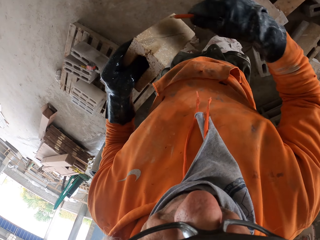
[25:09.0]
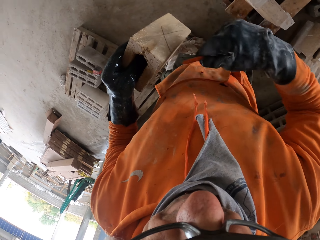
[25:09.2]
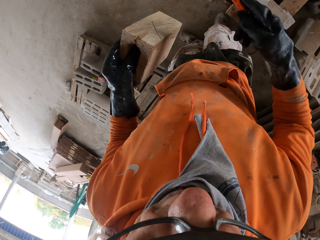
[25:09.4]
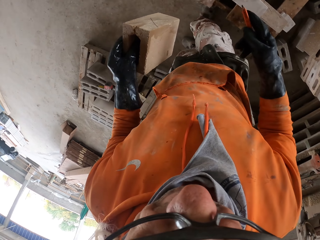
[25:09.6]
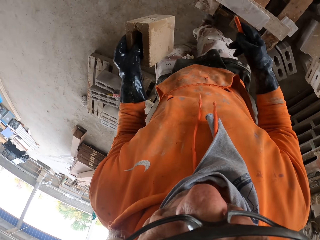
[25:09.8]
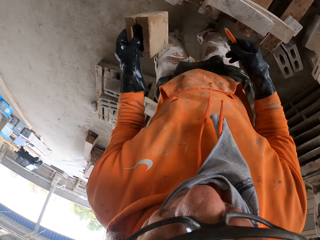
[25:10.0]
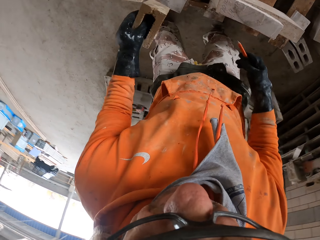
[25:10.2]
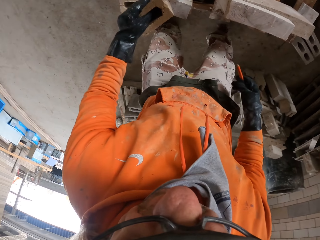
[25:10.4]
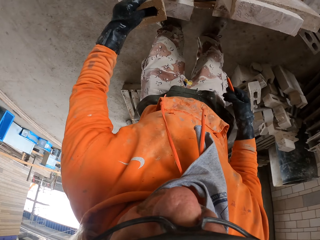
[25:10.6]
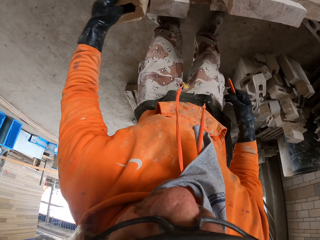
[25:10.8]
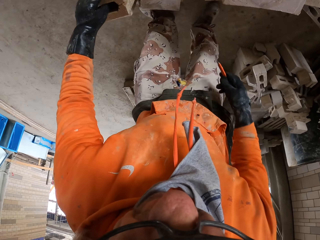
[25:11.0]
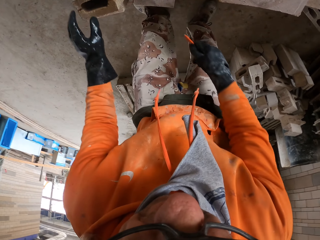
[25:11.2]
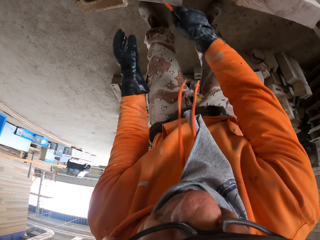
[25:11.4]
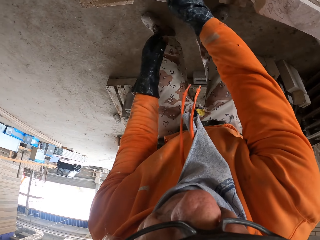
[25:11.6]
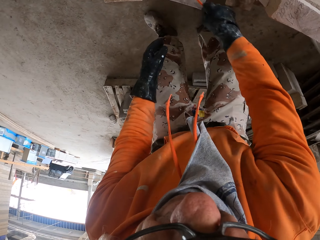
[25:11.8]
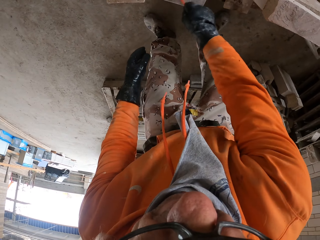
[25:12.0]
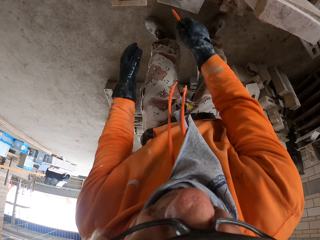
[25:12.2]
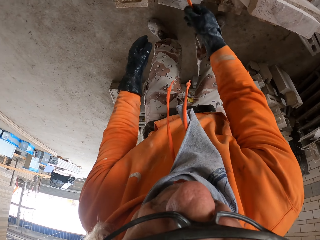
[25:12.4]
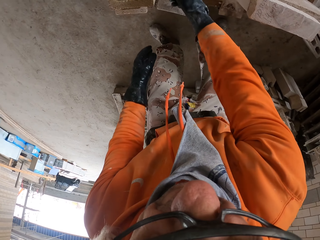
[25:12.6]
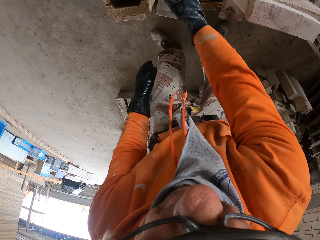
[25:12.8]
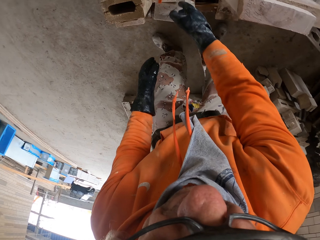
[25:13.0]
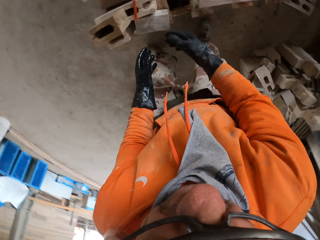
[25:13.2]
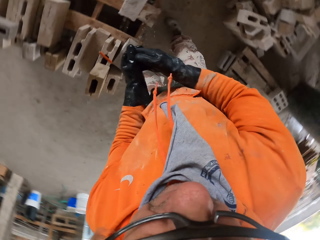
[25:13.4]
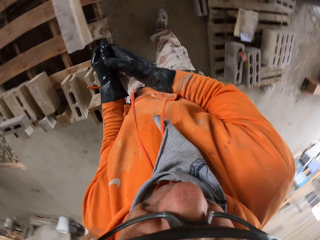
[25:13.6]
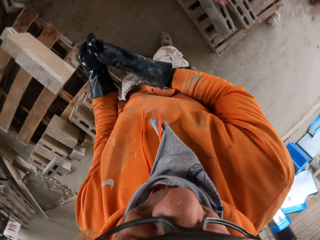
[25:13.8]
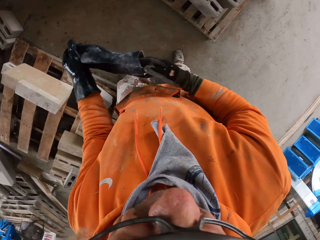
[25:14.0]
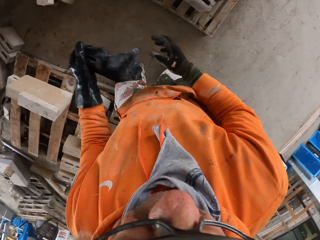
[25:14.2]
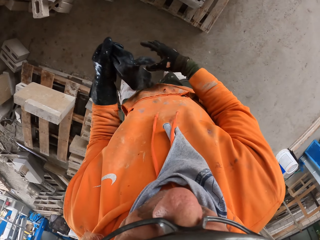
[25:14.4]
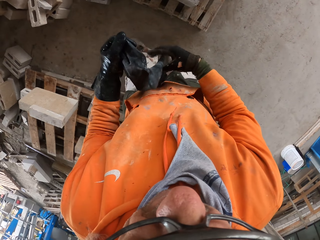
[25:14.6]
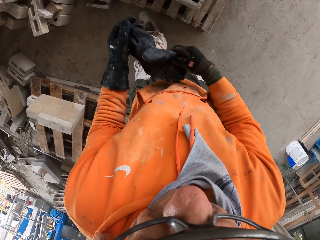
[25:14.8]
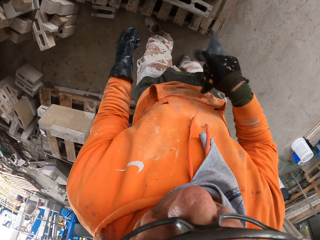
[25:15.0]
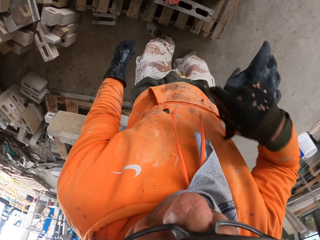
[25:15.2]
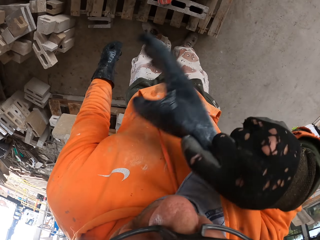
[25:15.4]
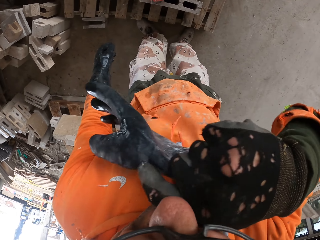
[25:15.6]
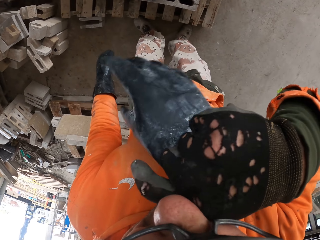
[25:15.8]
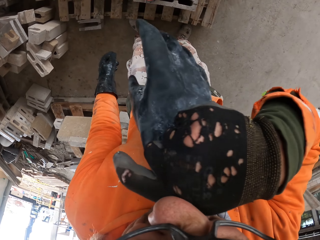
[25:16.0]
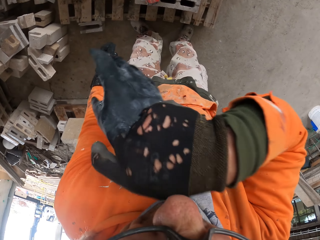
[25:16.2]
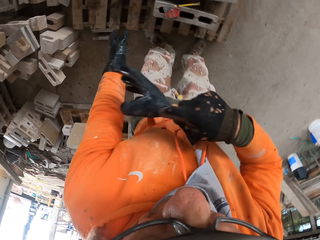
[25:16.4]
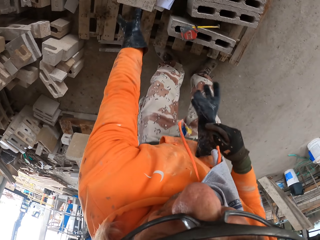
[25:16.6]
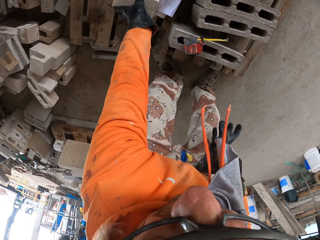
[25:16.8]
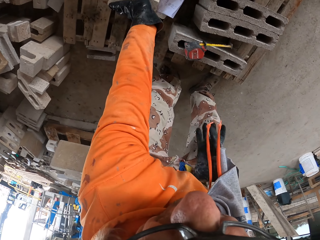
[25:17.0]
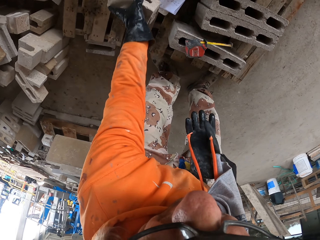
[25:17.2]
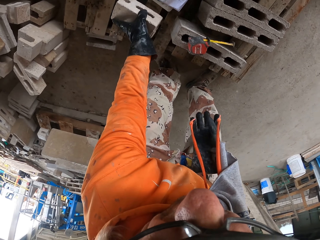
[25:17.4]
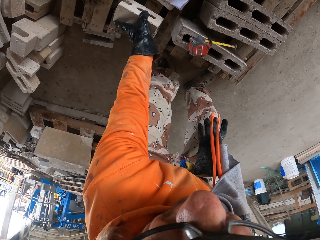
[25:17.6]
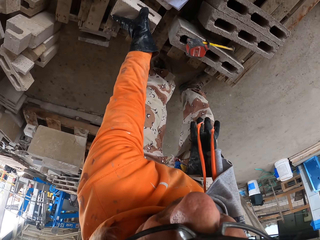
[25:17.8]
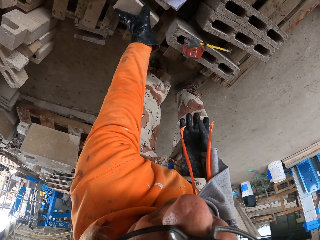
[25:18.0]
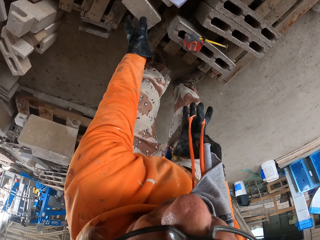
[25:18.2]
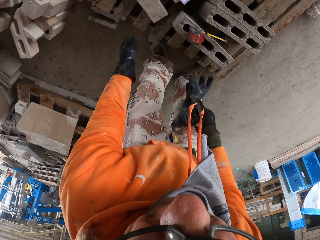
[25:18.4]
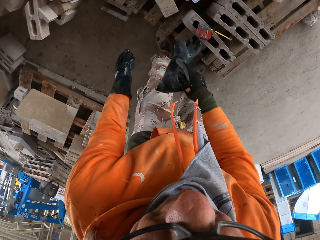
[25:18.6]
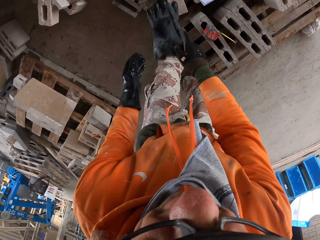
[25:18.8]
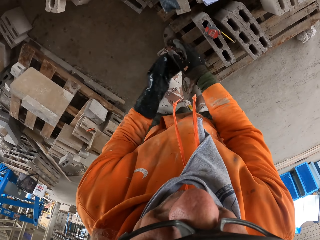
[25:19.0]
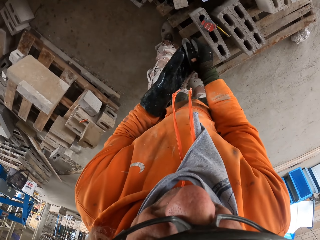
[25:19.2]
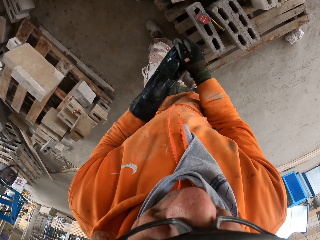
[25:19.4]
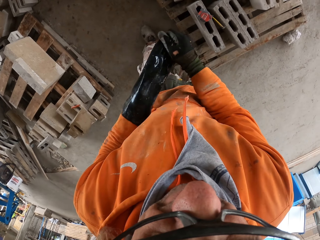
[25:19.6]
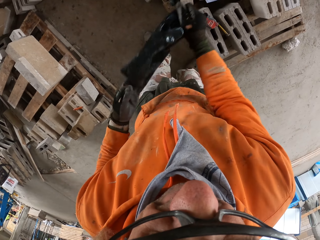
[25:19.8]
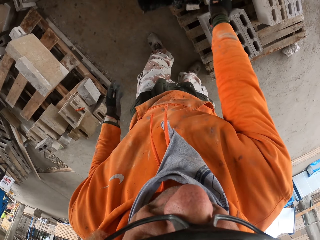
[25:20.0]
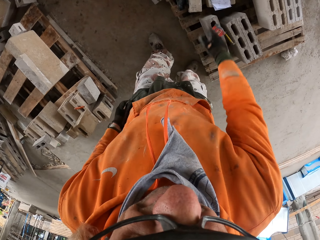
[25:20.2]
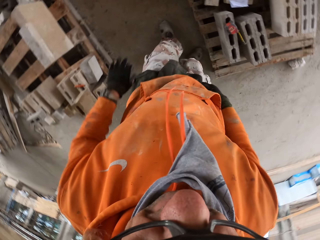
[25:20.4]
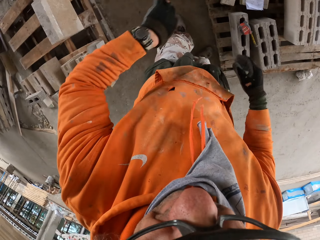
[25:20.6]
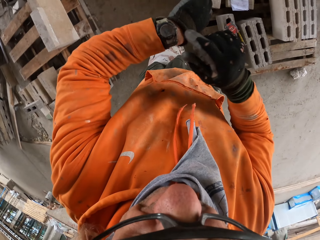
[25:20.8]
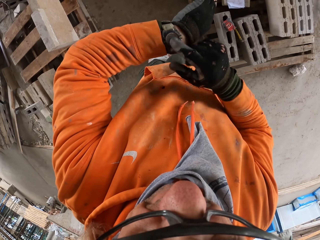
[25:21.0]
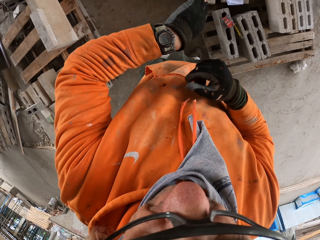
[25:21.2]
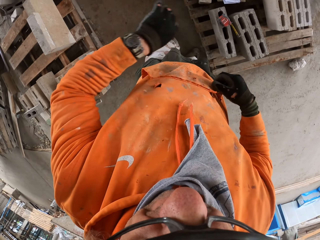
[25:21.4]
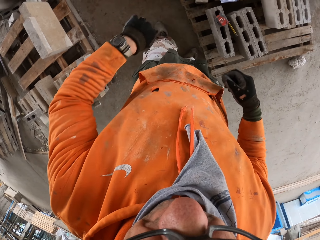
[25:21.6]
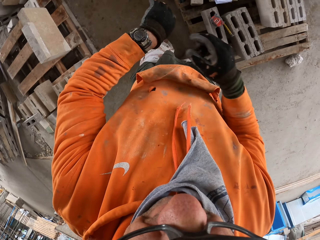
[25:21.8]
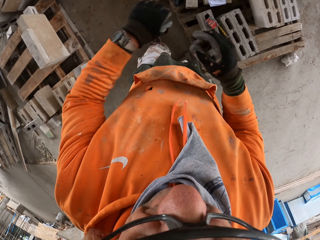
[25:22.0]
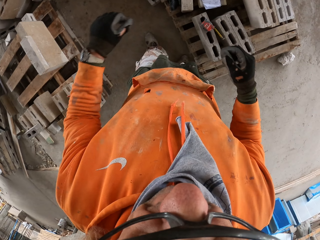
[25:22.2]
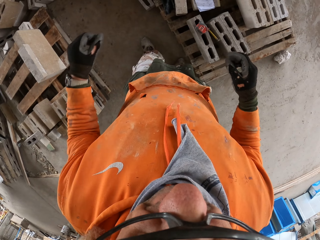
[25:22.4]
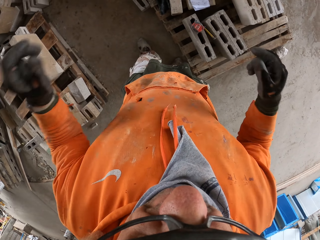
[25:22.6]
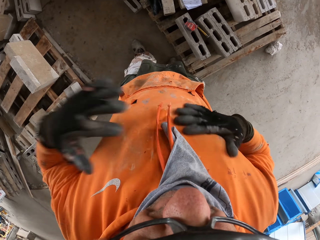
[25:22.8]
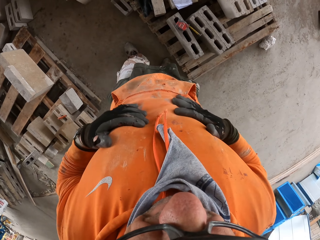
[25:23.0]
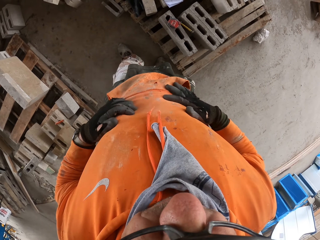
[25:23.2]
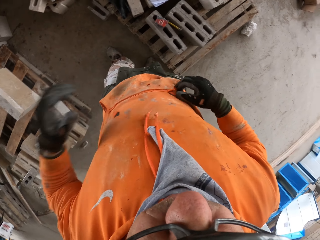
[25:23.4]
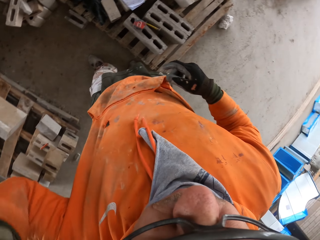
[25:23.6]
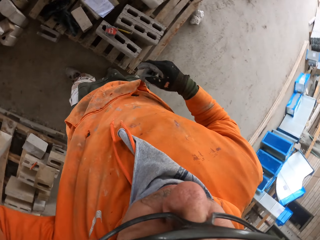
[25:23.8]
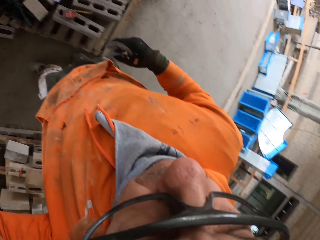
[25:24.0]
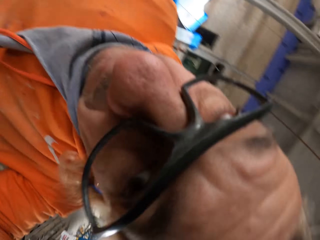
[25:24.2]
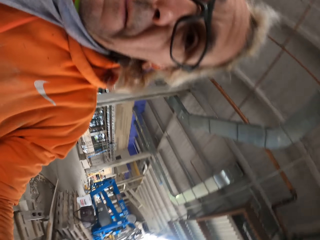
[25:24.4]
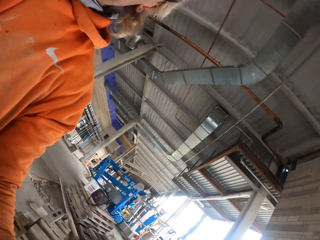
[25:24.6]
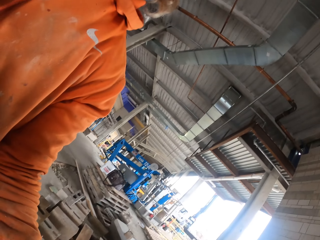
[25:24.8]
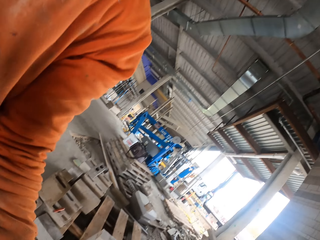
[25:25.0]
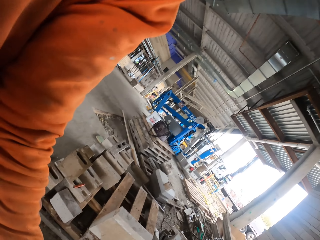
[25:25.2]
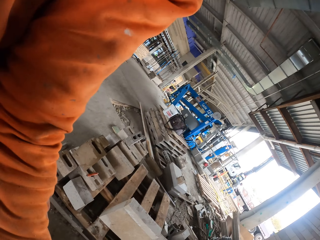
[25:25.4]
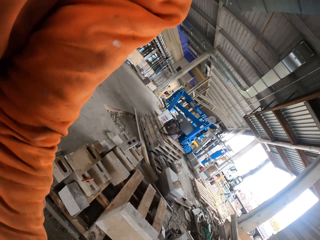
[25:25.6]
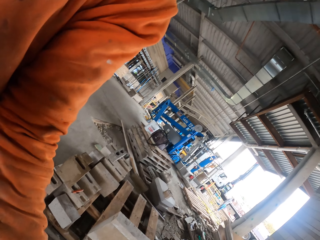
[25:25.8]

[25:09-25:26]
The camera wearer marks a block or brick with a pencil or pen. He walks around a garage. He puts down the block on a rack. He marks the block with the pencil. He places the pen on the brick. He walks around the garage. He removes the gloves. He wipes the nose. He wipes his chin. He takes the brick. He moves the block on the rack. He places the brick on the floor. He places the gloves on the floor. He removes the gloves. He looks at the wrist watch. He operates his watch. He wipes his hands. He adjusts a camera. He holds something.
